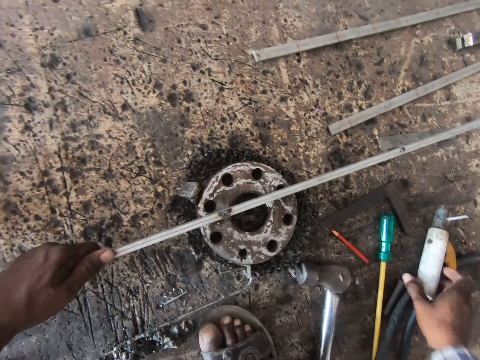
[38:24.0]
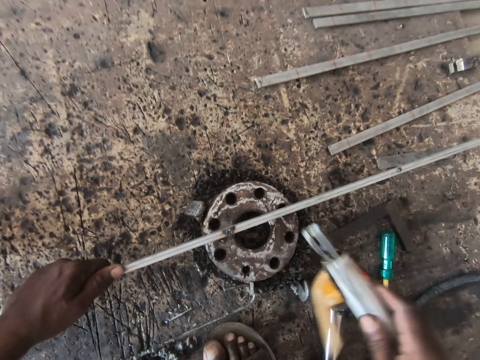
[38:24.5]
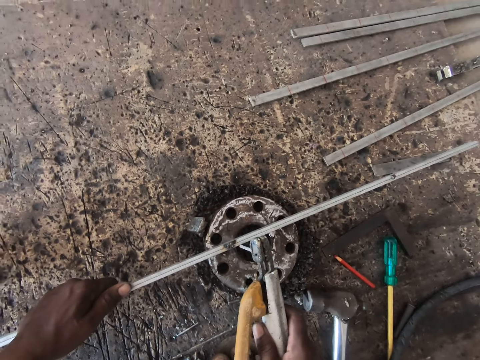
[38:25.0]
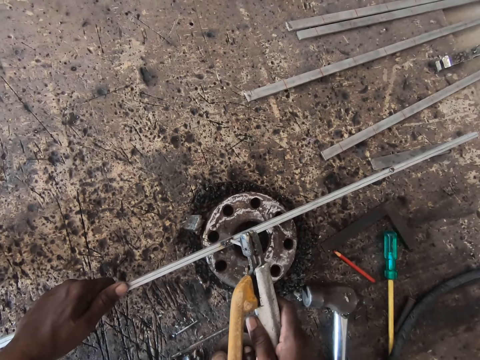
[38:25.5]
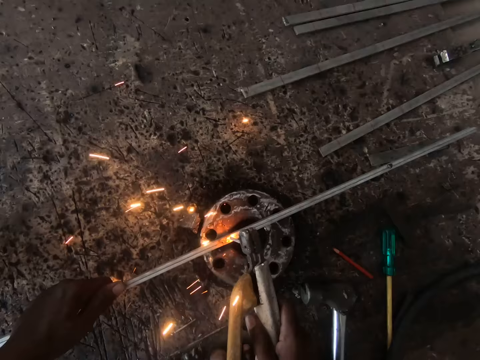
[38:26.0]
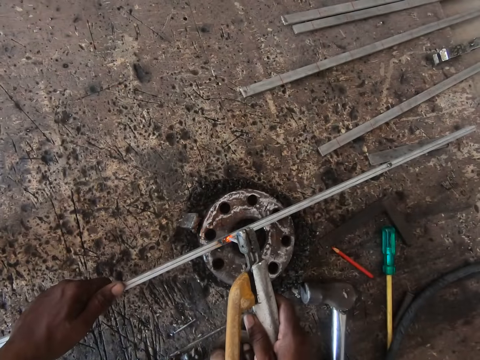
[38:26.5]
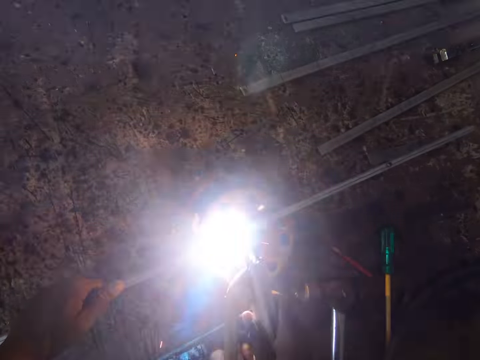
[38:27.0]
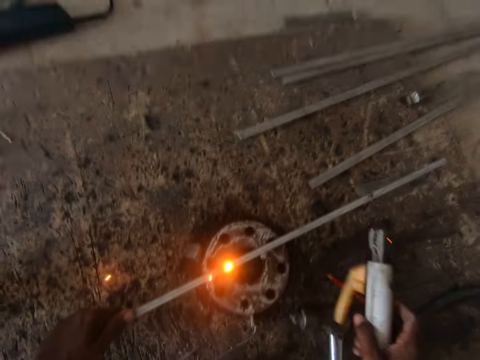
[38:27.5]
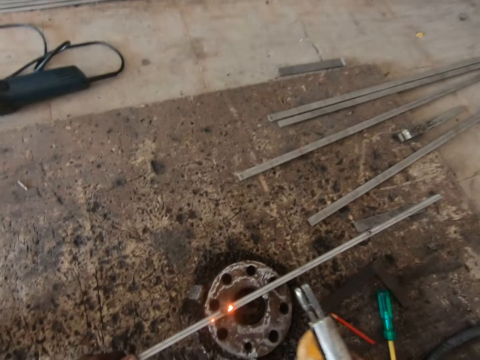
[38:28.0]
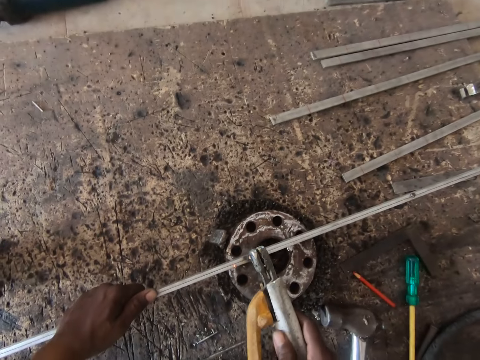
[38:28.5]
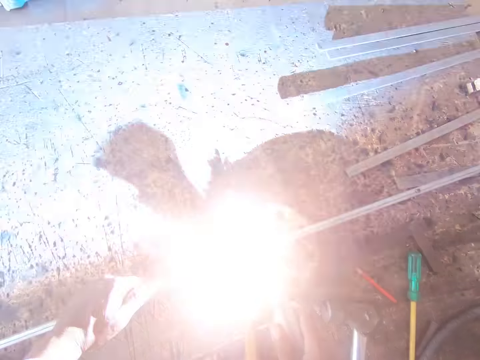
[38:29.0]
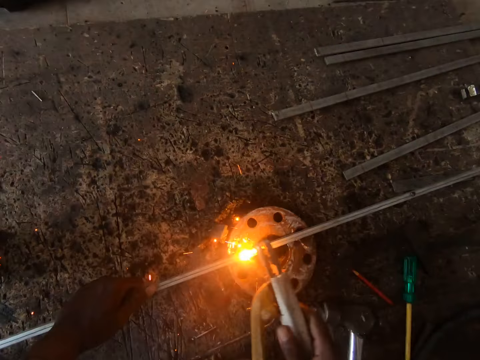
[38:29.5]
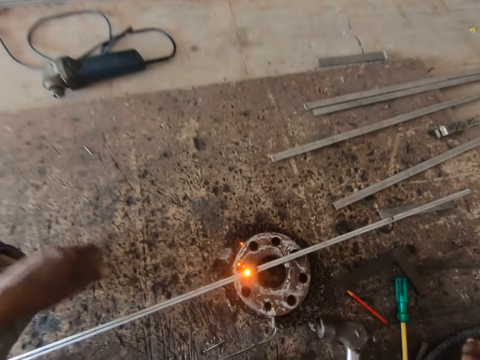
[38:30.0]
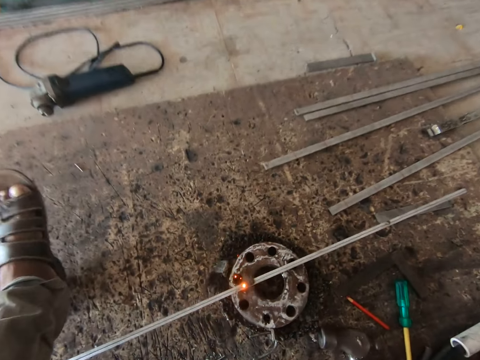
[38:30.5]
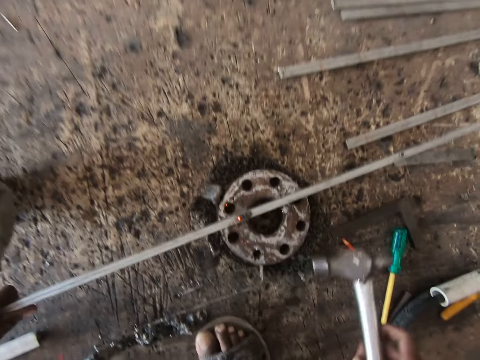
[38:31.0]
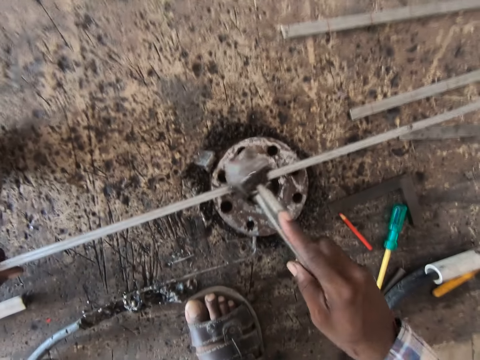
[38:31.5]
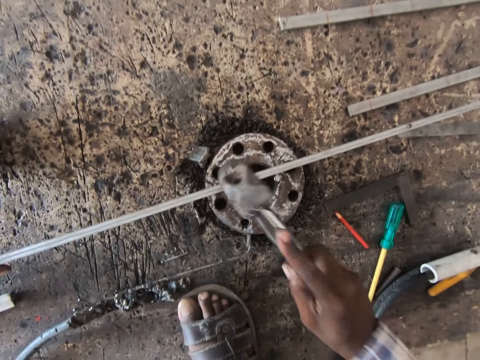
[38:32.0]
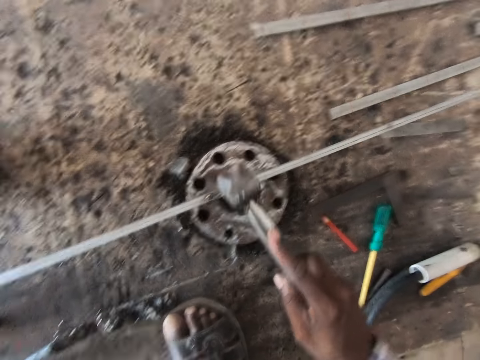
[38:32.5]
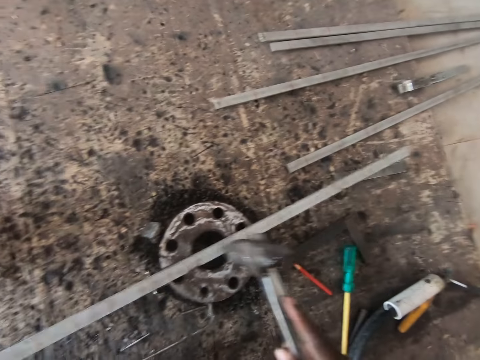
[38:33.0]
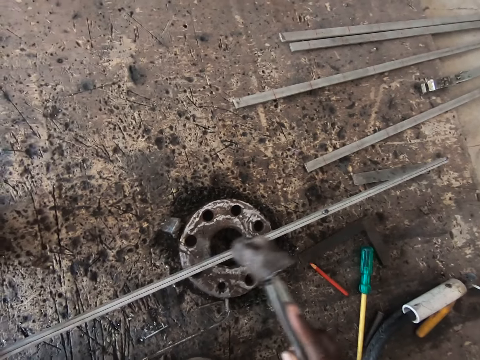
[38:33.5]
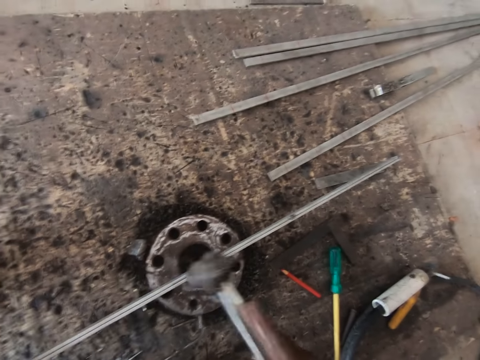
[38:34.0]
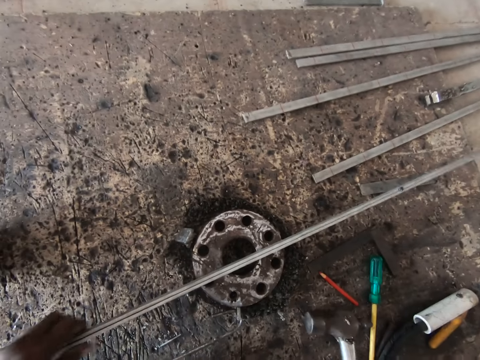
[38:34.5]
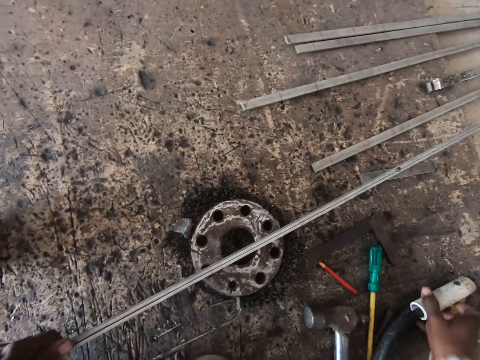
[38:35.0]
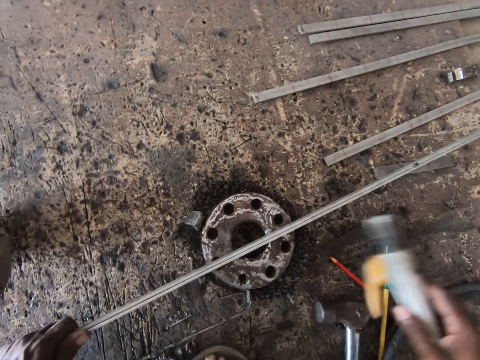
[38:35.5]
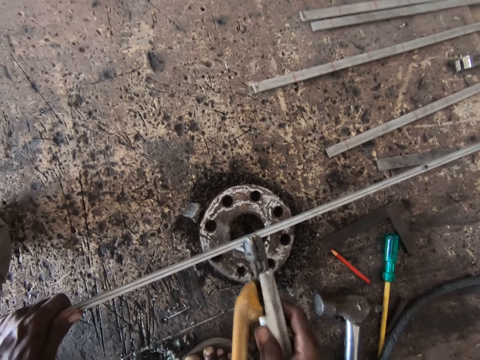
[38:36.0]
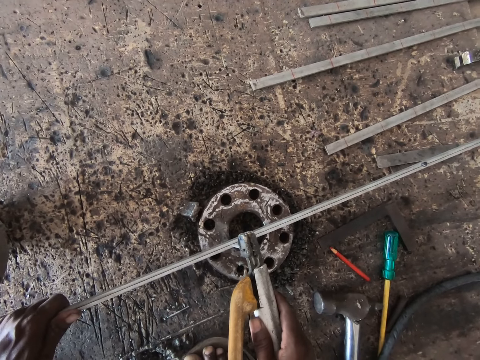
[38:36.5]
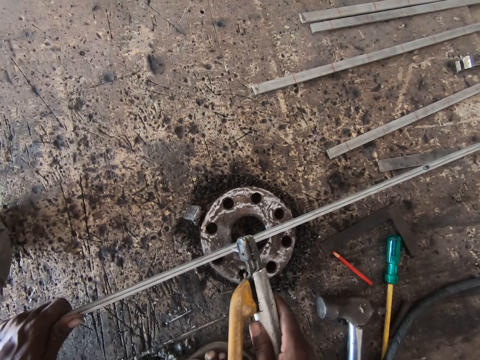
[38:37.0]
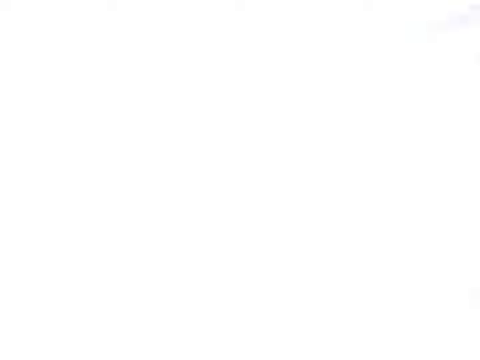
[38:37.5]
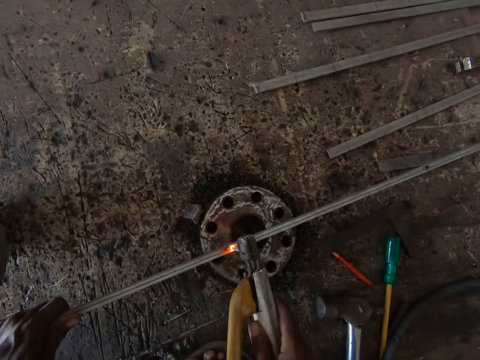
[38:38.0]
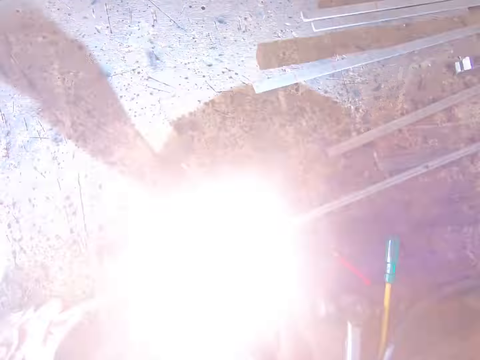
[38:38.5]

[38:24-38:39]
The camera wearer places a hammer on the floor. He picks up the electrode from the board with his right hand. He welds the iron rod on the flange with the electrode in his right hand. He drops the electrode on the board with his right hand. He picks up the hammer from the board with his right hand. He hits the iron rod with the hammer in his right hand. He adjusts the metal with his hand. He hits the metal with the hammer. He drops the hammer on the board with his right hand. He picks up the electrode from the board with his right hand. He welds the iron rod on the flange with the electrode in his right hand.

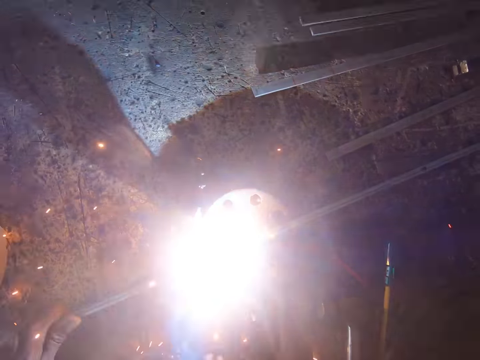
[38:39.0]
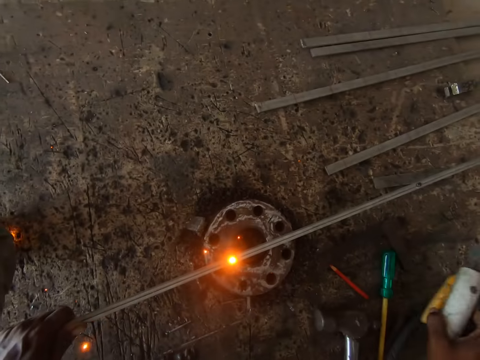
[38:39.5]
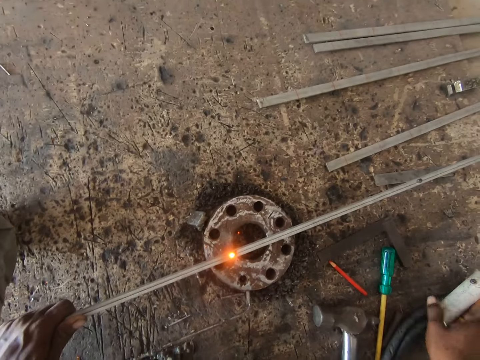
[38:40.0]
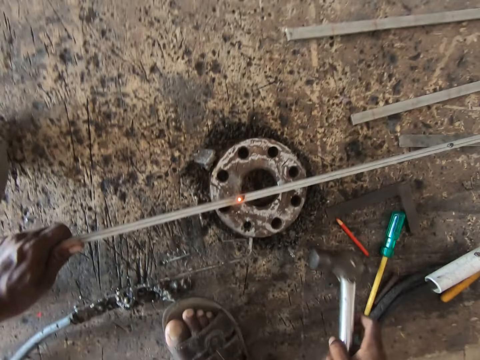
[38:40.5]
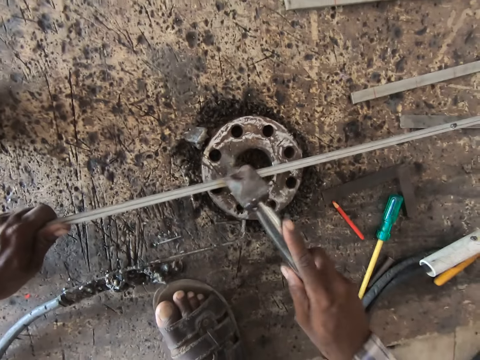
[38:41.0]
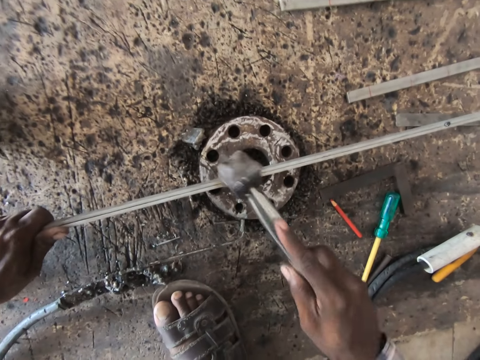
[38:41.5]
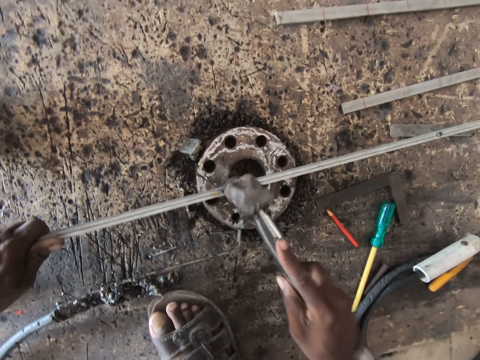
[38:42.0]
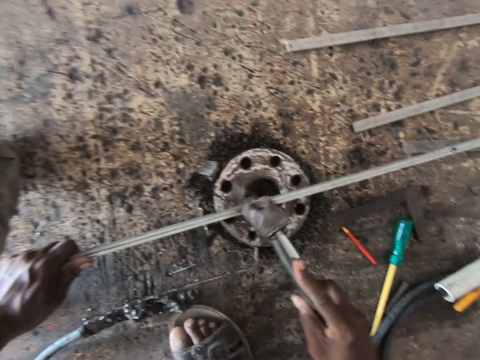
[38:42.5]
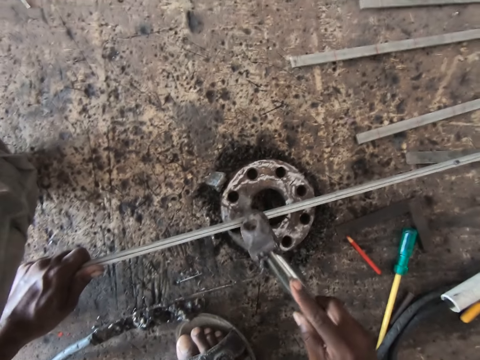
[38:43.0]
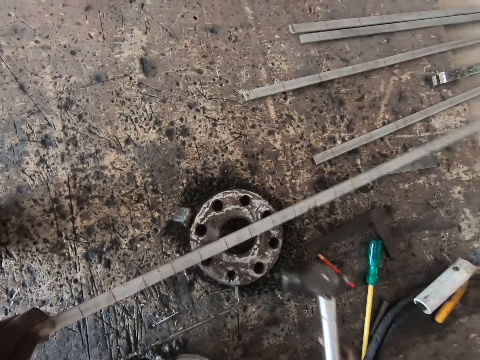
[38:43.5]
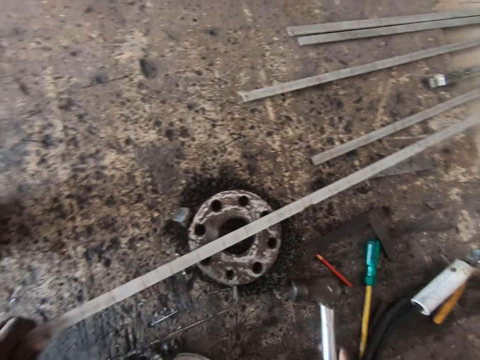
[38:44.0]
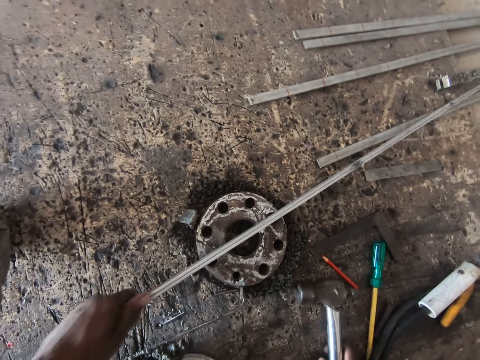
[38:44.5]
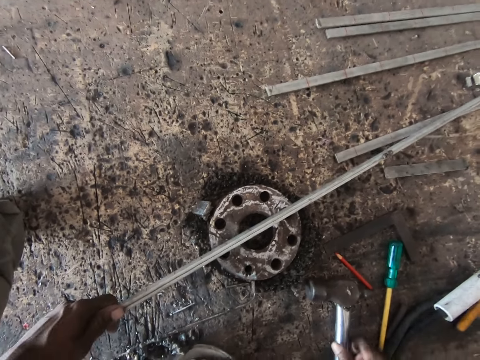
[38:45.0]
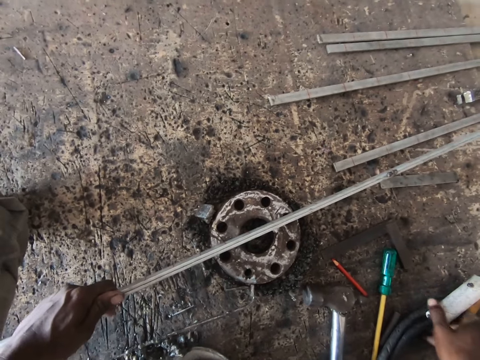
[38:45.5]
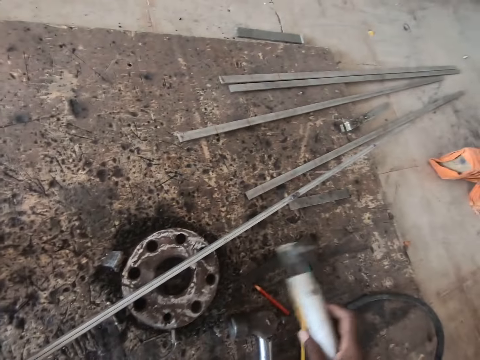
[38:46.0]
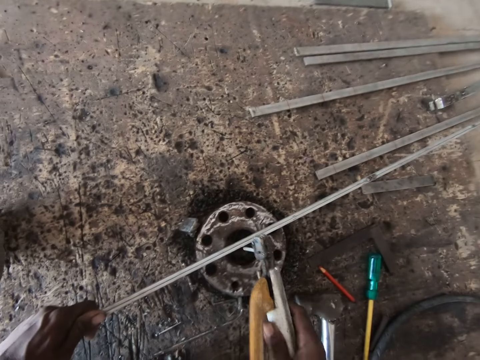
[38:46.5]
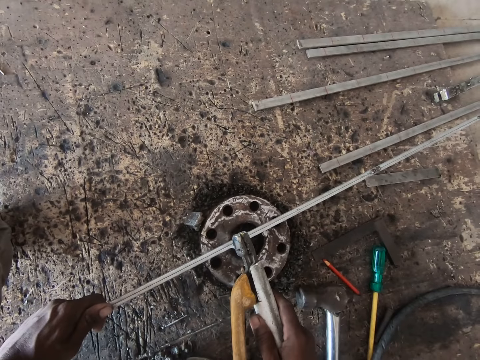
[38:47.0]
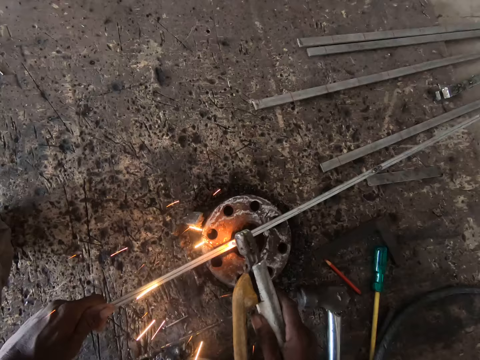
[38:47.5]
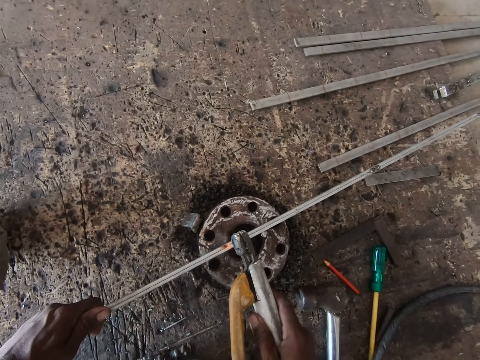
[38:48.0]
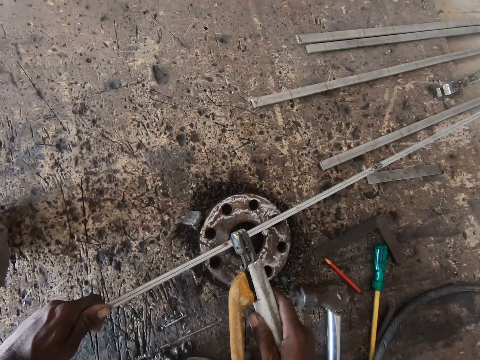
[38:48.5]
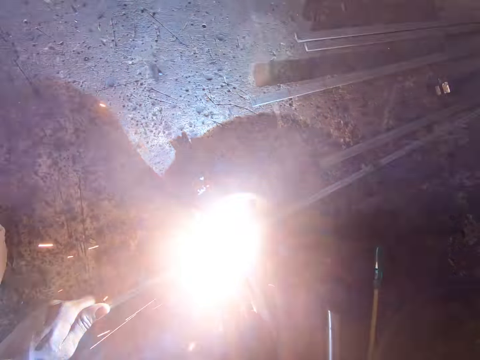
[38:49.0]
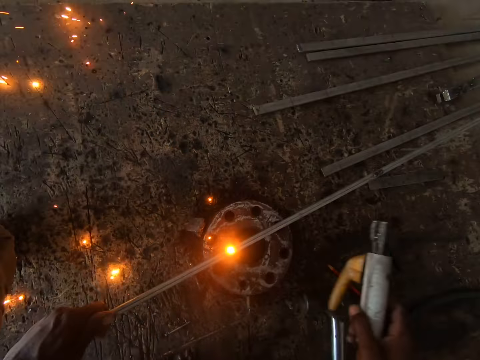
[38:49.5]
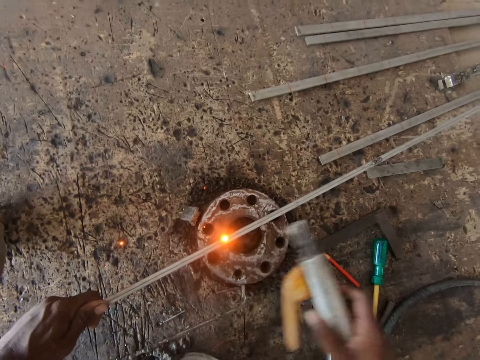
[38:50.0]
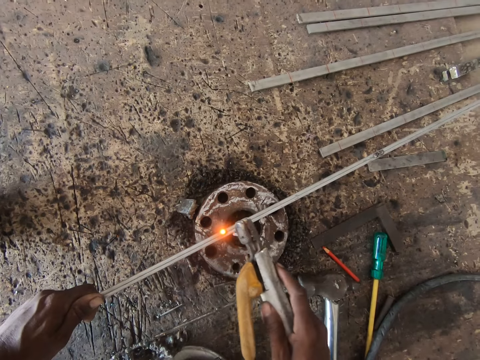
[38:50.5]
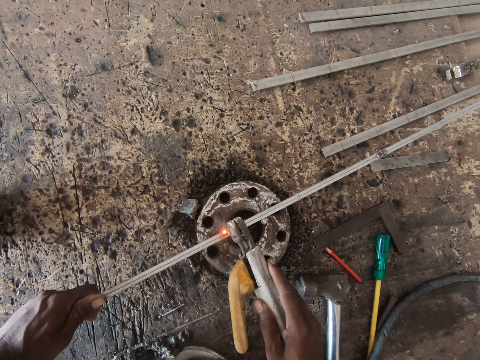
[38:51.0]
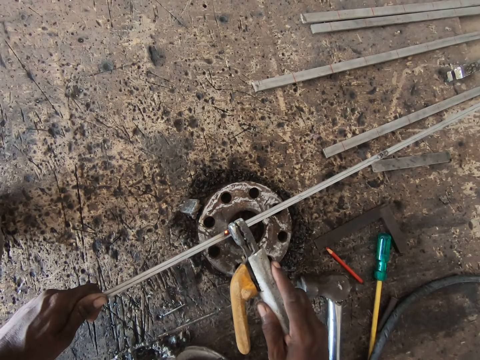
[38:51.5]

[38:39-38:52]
The camera wearer drops the electrode on the board with his right hand. He picks up the hammer from the board with his right hand. He hits the iron rod with the hammer in his right hand. He drops the hammer on the board with his right hand. He shifts the iron rod on the flange with his left hand. He picks up the electrode from the board with his right hand. He welds the iron rod on the flange with the electrode in his right hand.
